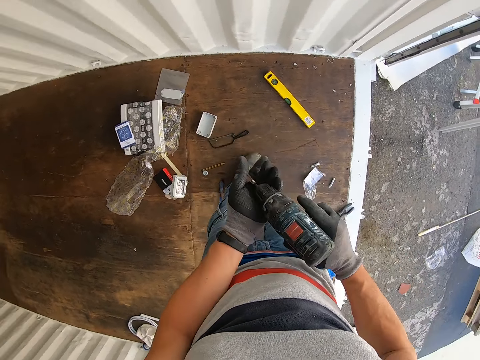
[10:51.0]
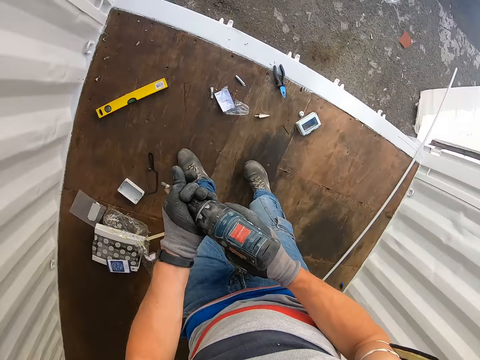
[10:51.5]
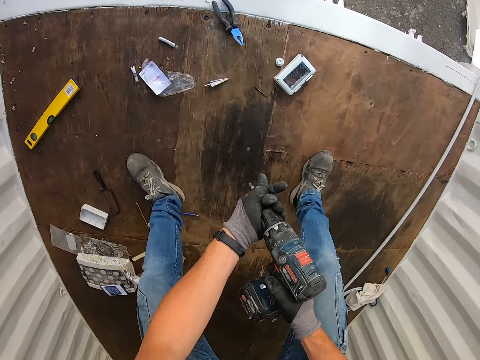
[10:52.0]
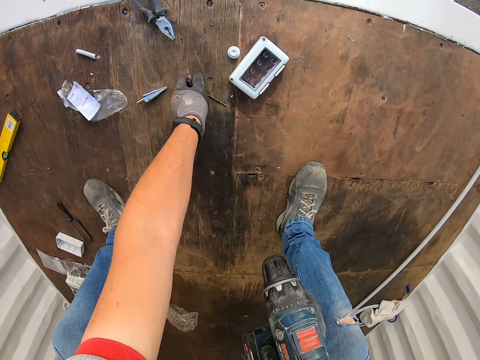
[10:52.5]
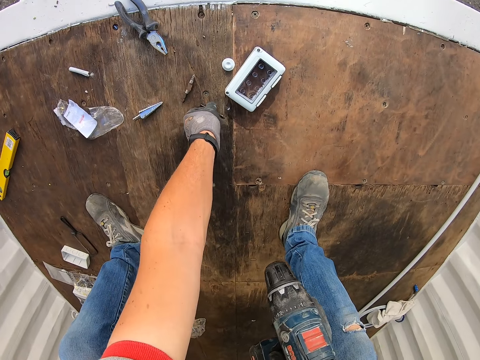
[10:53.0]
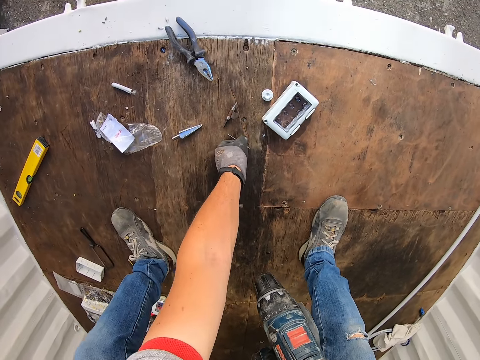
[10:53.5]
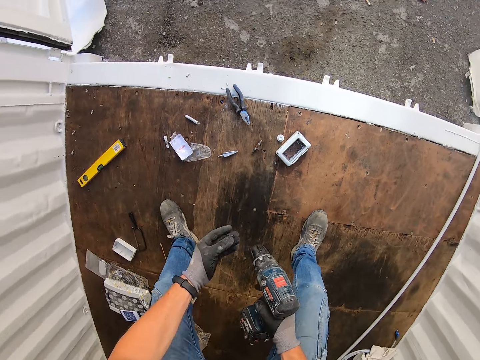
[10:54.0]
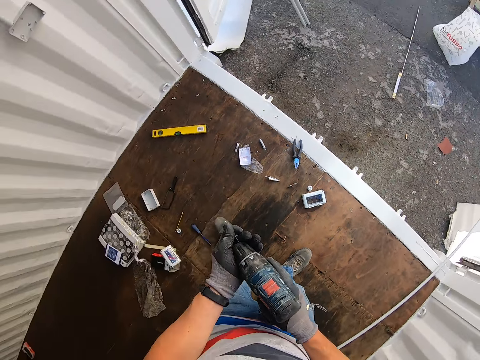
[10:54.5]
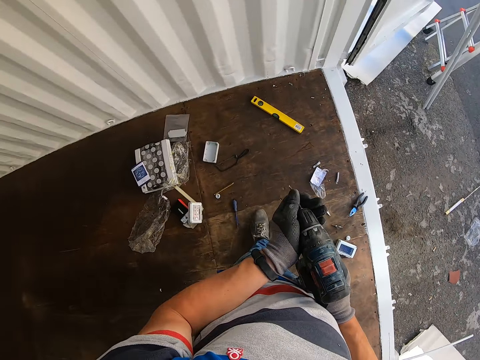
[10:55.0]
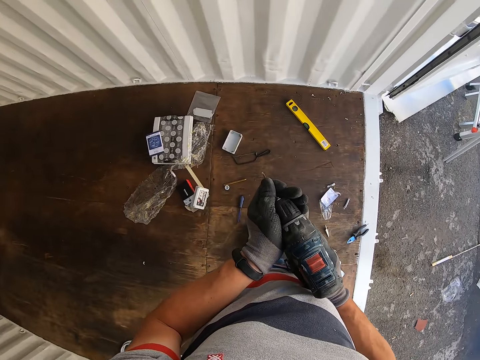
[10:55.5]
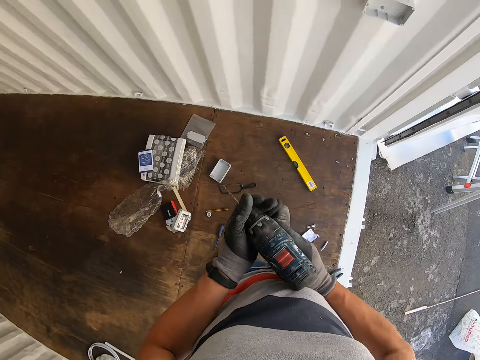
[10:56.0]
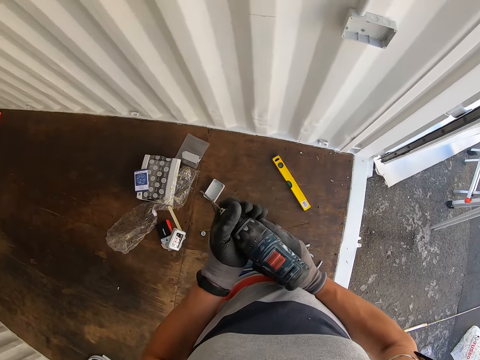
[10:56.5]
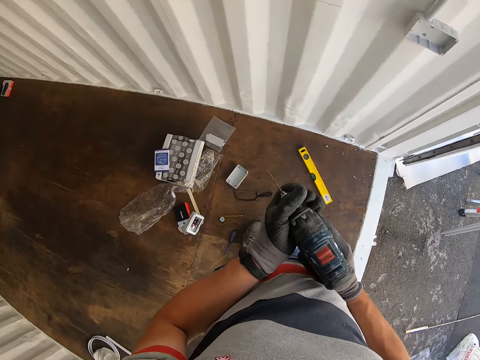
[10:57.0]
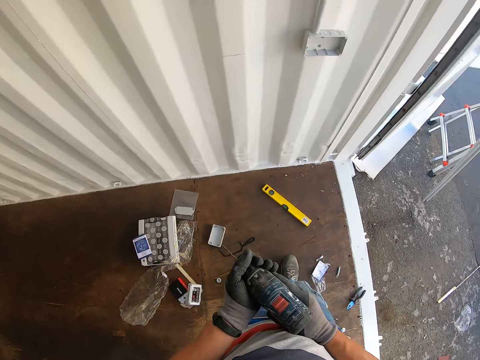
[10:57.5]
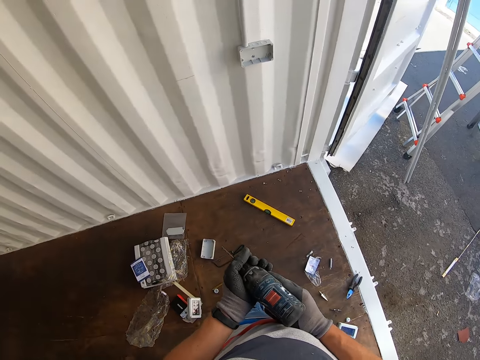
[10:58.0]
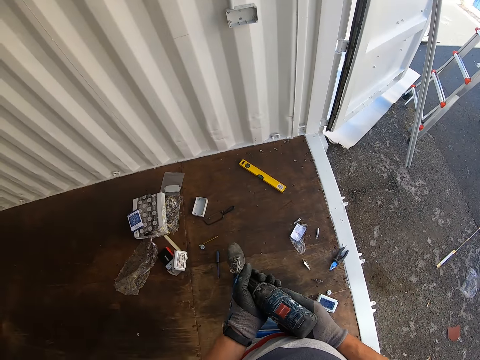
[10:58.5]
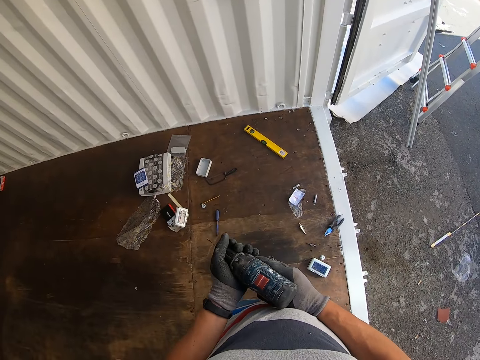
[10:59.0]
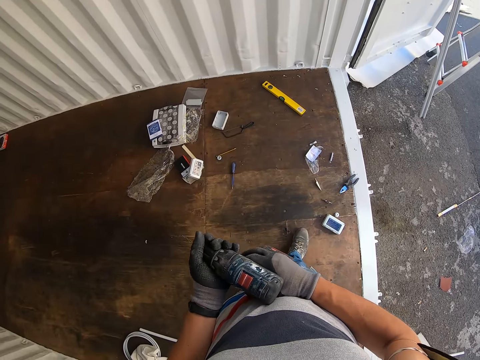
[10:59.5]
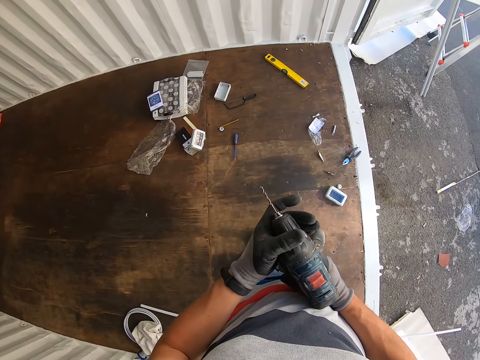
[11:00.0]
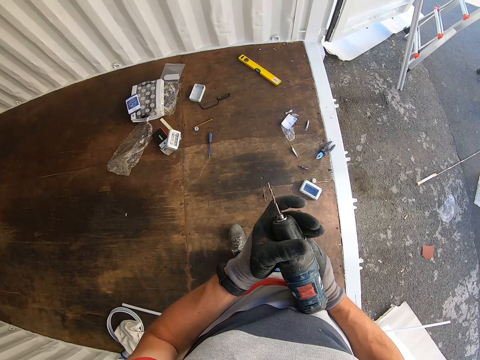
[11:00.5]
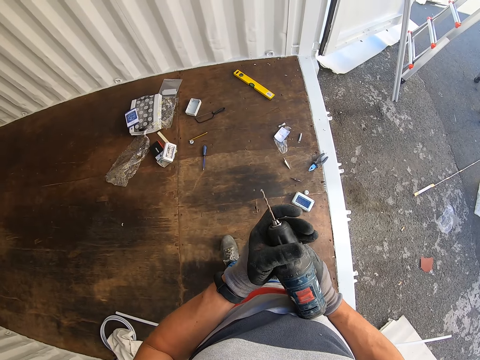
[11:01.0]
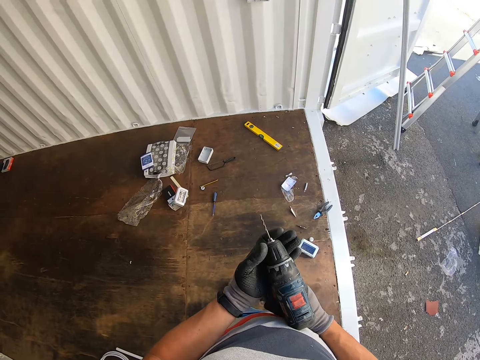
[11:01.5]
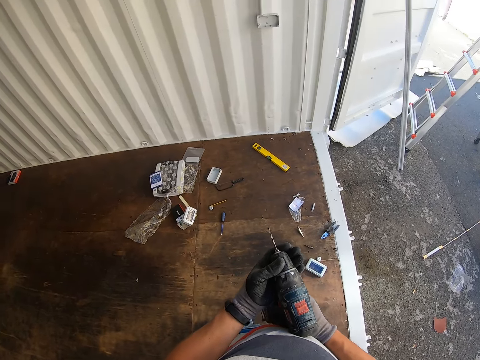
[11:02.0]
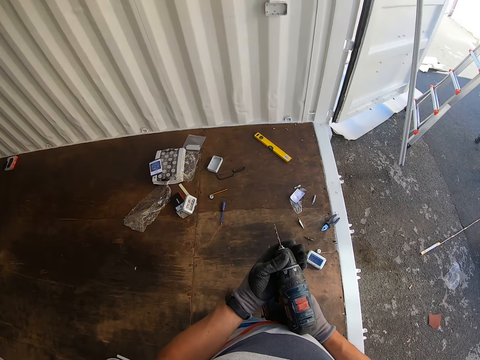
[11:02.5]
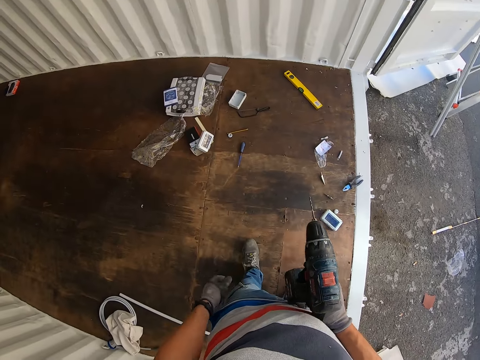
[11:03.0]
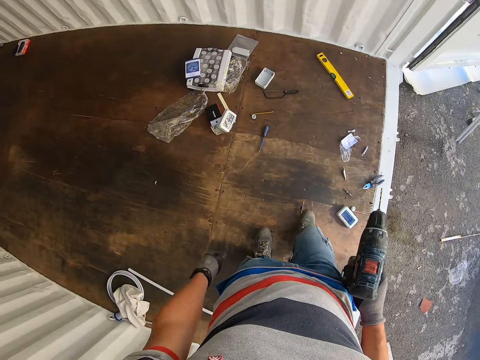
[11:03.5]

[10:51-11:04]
The camera wearer removes the drill bit from the nail gun. They fix the drill bit on the nail gun.

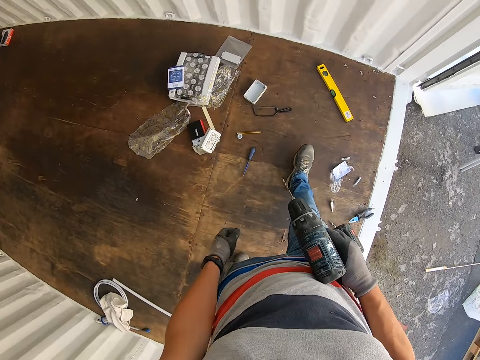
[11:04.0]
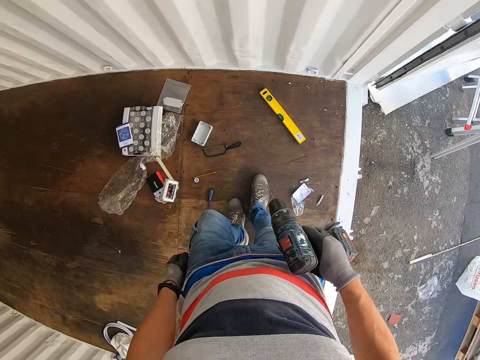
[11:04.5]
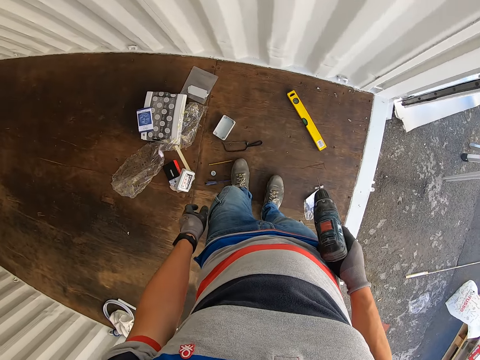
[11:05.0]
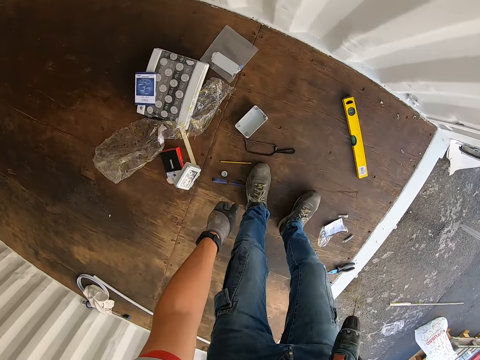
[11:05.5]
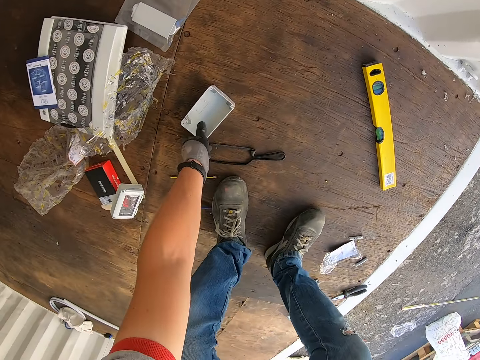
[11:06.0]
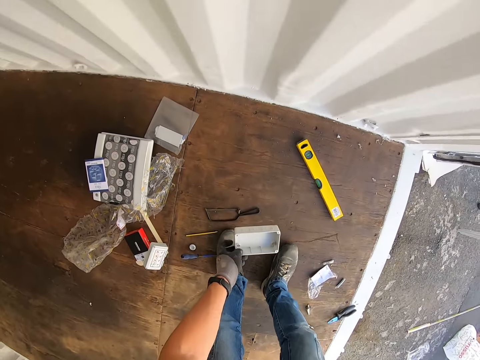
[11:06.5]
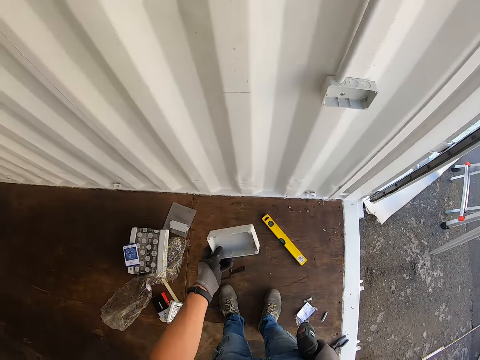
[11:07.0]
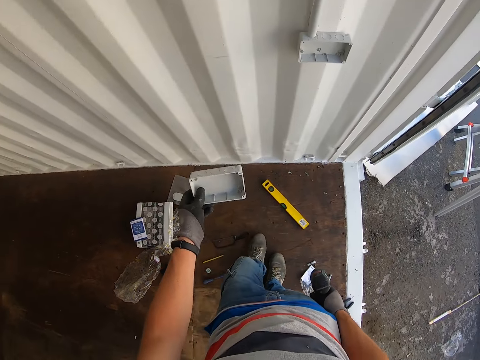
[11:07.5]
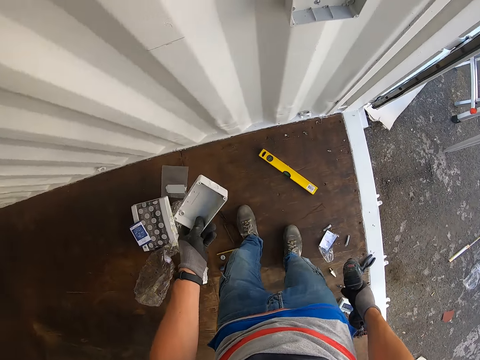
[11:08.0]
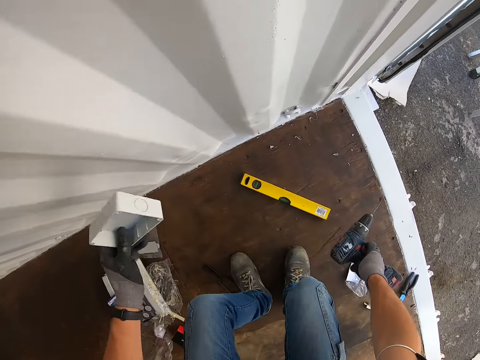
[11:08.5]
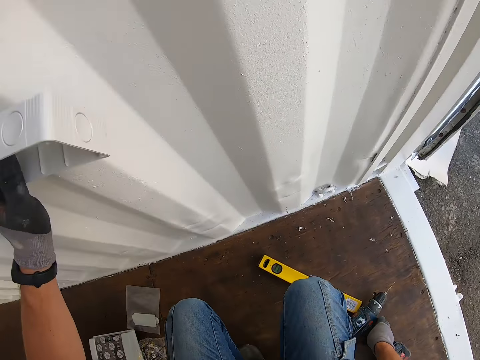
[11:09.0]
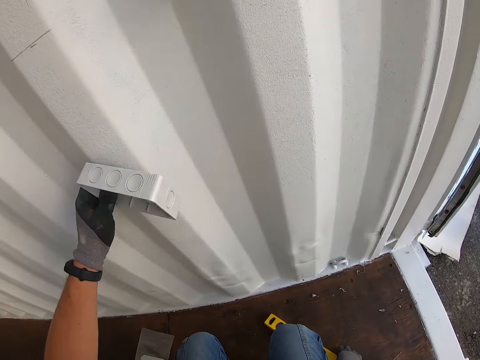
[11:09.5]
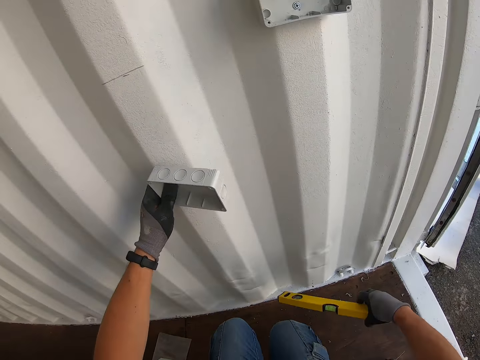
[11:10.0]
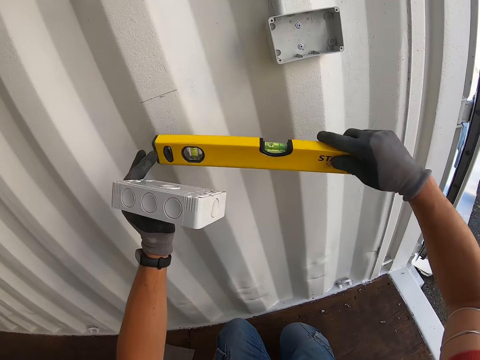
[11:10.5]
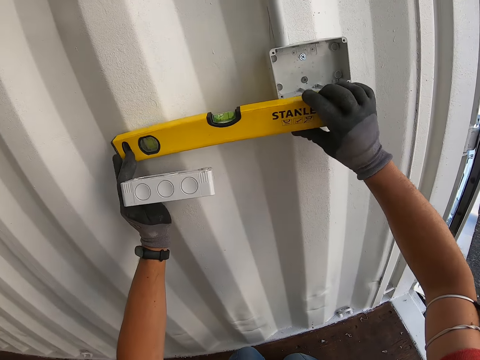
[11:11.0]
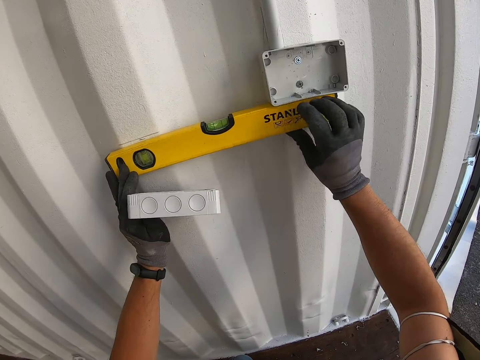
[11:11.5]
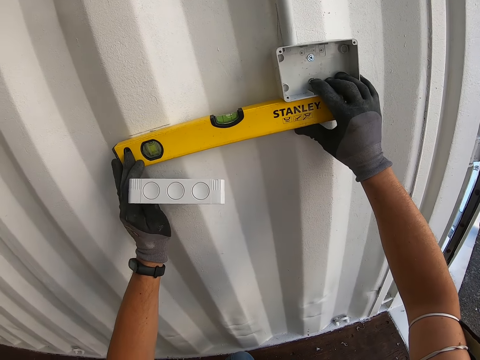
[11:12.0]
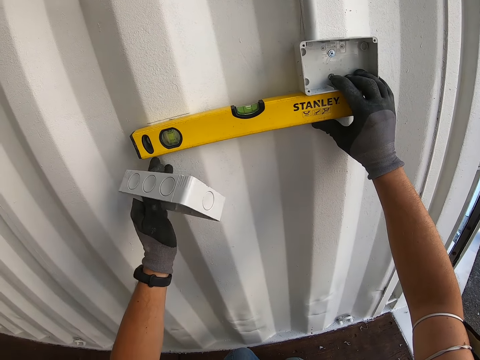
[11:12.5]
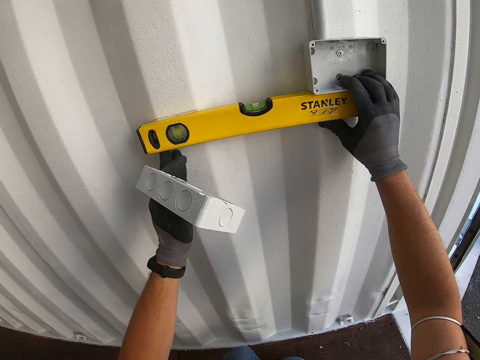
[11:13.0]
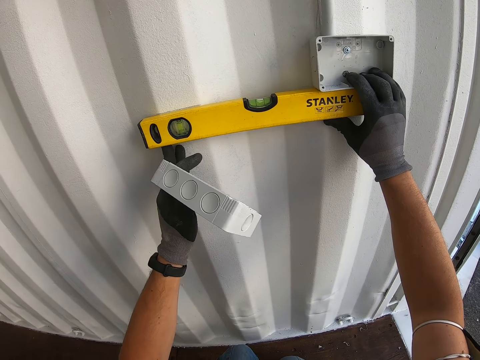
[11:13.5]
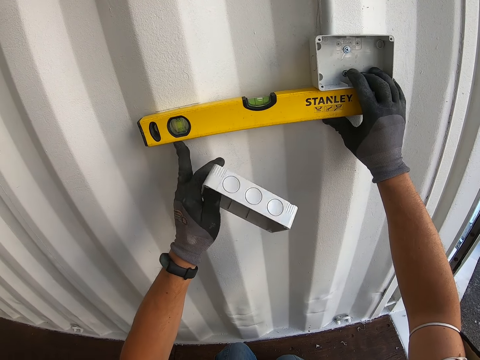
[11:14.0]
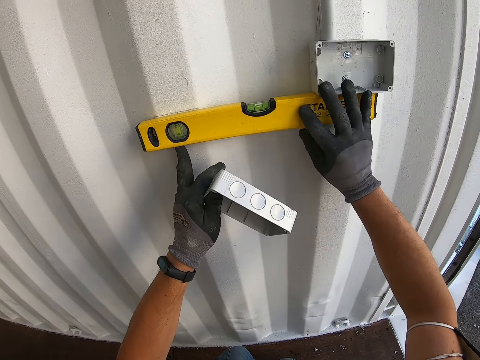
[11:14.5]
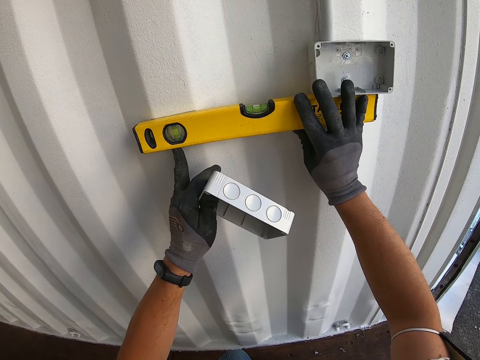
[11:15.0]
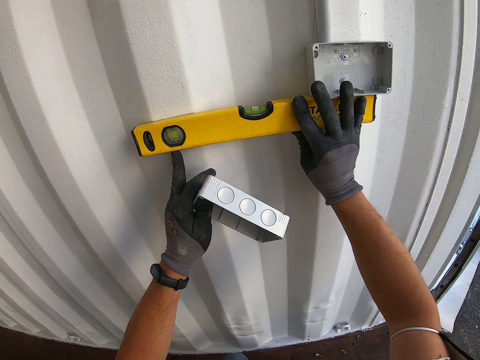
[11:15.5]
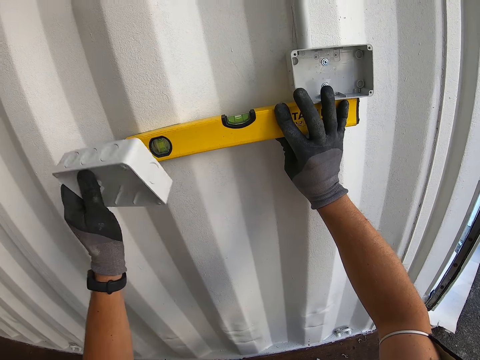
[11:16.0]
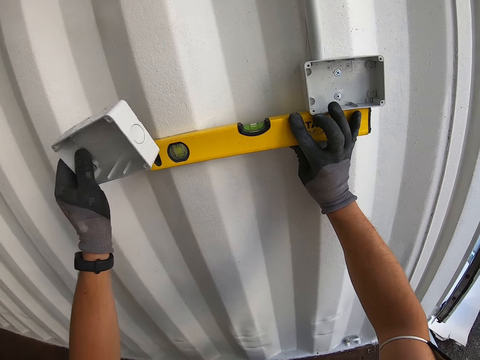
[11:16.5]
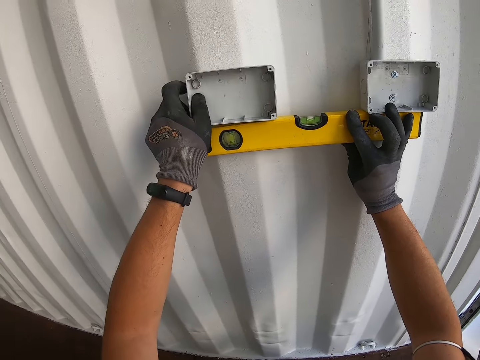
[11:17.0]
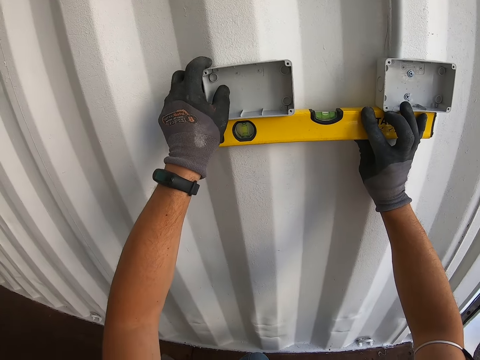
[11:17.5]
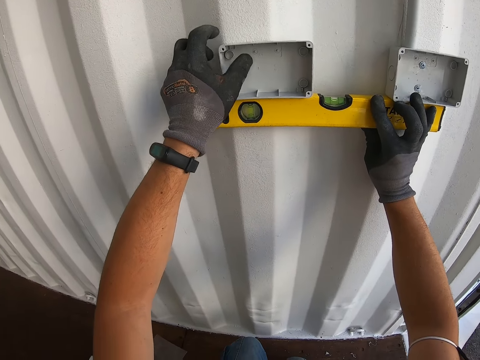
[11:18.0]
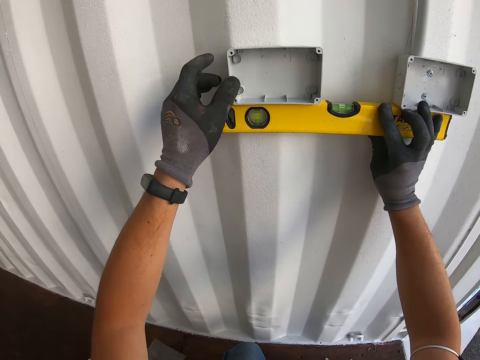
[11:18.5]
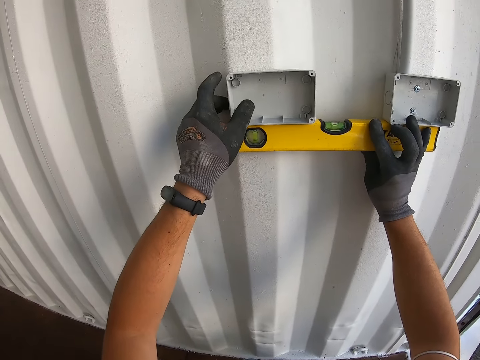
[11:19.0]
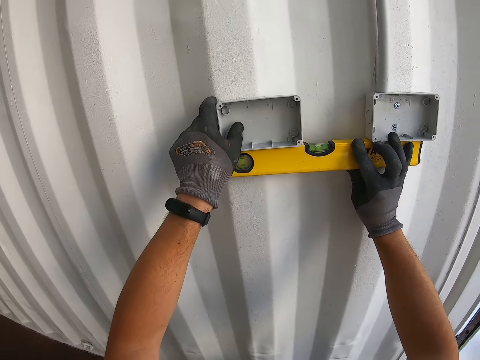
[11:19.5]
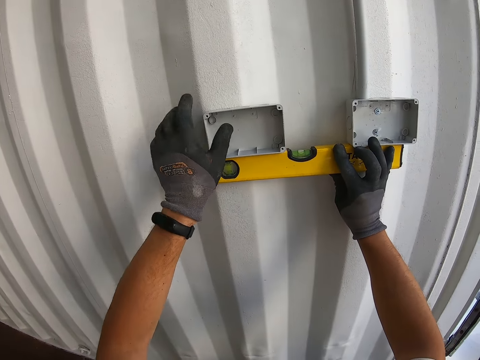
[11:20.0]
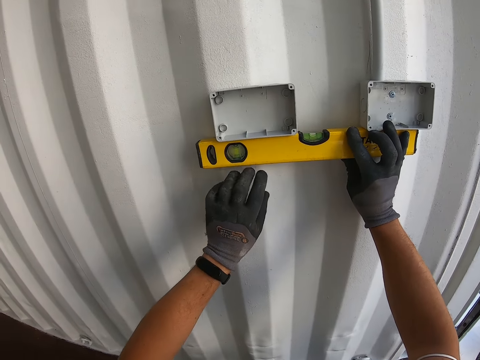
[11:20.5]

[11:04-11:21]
The camera wearer picks up the socket box from the floor. They put the socket box on the wall. They measure the wall with a spirit level. They put the spirit level on the wall. They put the socket box on the wall.
